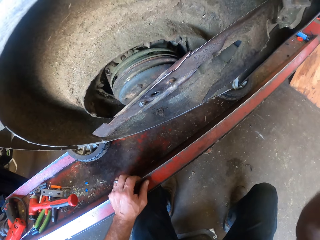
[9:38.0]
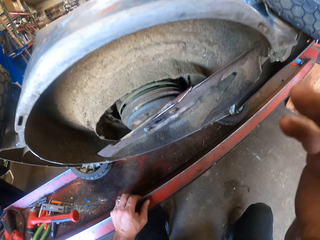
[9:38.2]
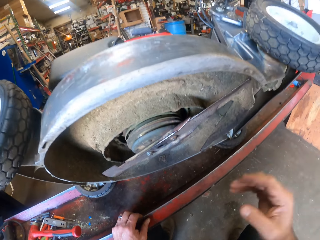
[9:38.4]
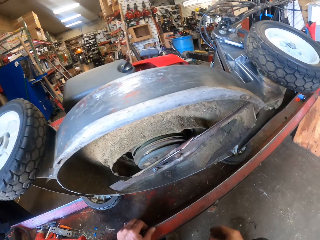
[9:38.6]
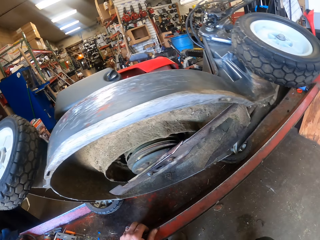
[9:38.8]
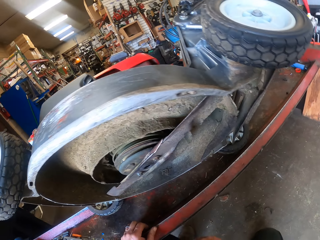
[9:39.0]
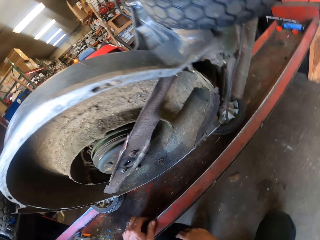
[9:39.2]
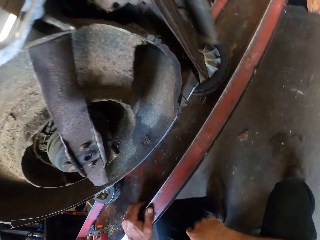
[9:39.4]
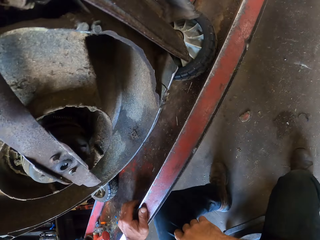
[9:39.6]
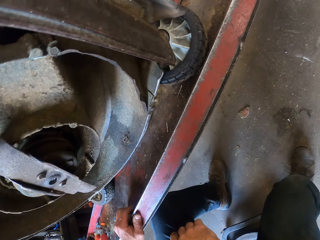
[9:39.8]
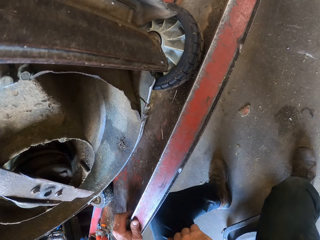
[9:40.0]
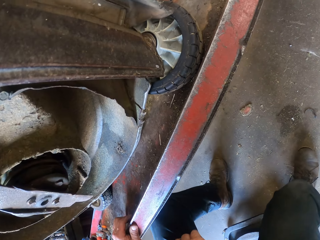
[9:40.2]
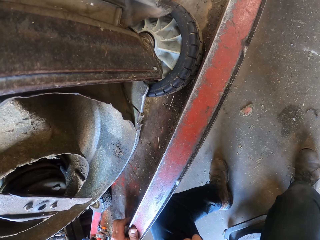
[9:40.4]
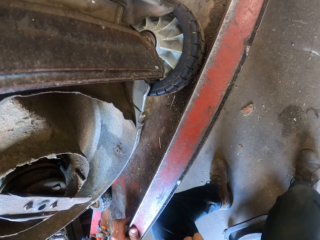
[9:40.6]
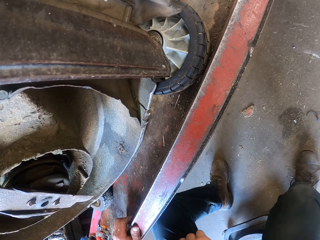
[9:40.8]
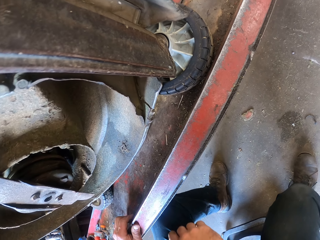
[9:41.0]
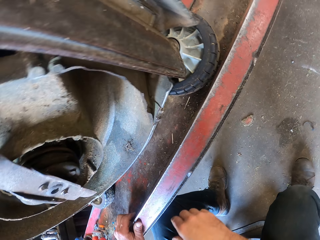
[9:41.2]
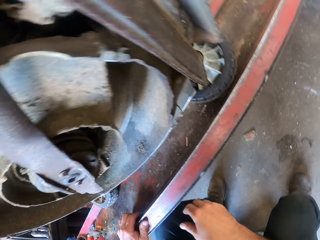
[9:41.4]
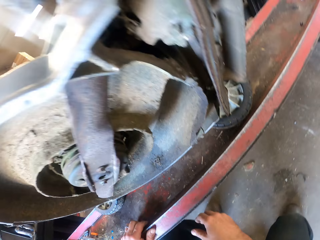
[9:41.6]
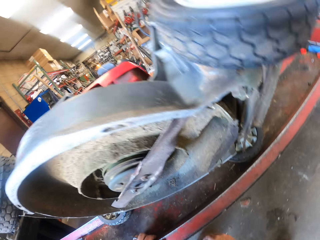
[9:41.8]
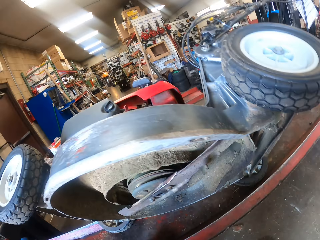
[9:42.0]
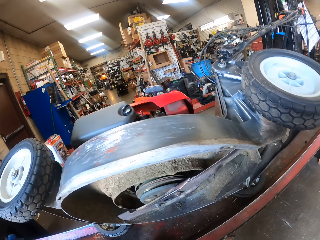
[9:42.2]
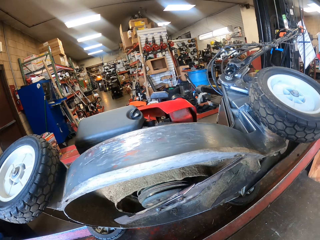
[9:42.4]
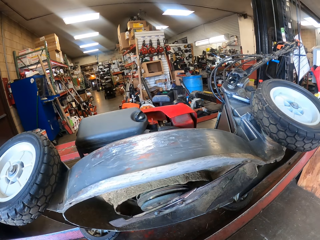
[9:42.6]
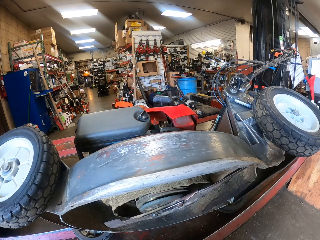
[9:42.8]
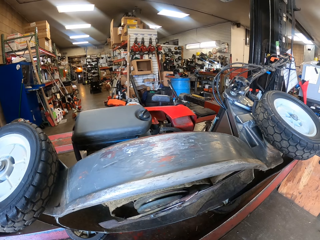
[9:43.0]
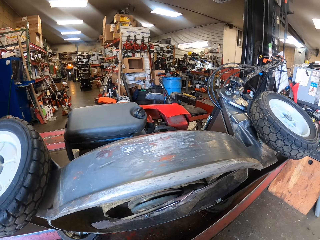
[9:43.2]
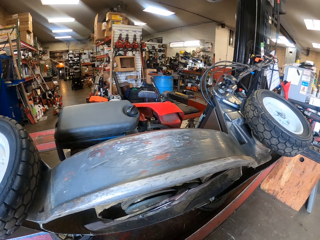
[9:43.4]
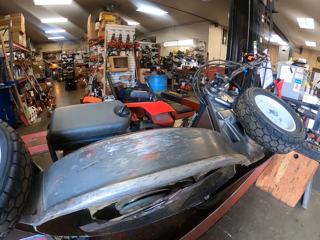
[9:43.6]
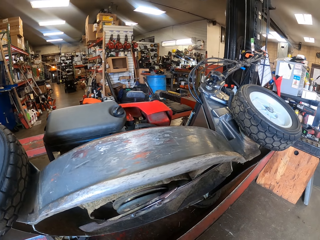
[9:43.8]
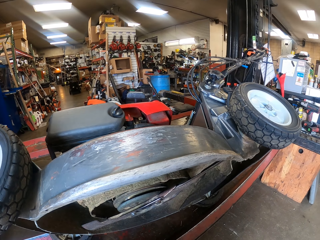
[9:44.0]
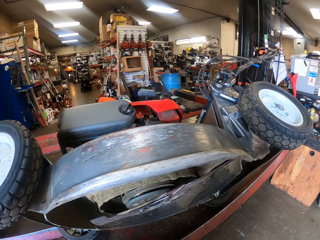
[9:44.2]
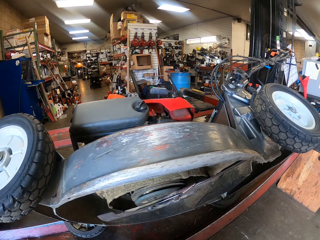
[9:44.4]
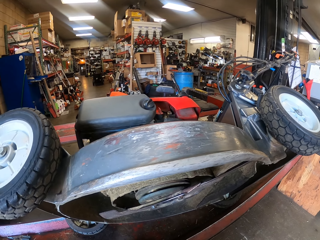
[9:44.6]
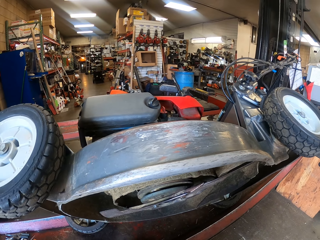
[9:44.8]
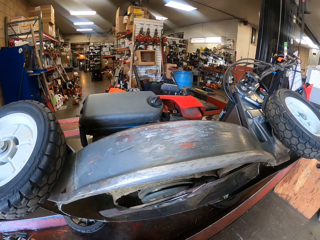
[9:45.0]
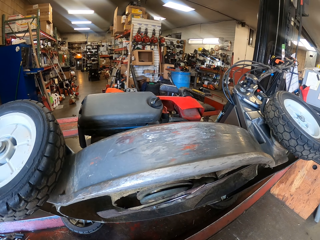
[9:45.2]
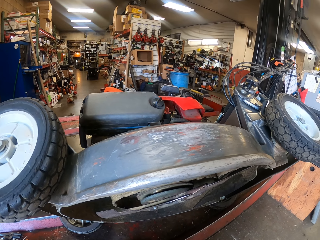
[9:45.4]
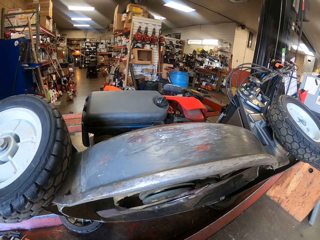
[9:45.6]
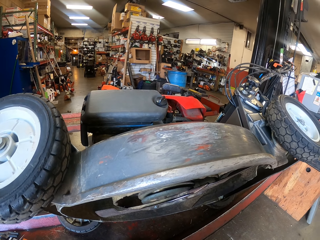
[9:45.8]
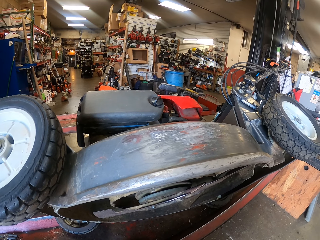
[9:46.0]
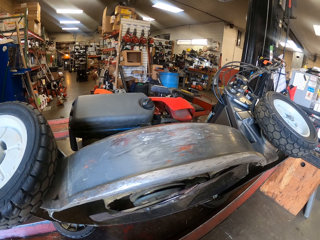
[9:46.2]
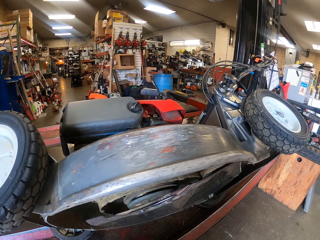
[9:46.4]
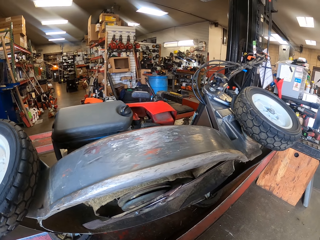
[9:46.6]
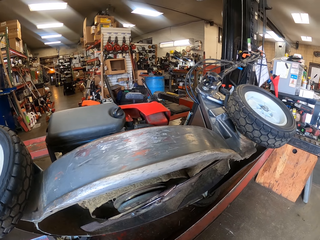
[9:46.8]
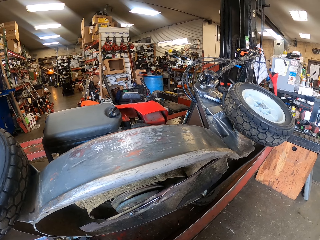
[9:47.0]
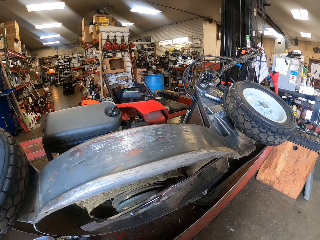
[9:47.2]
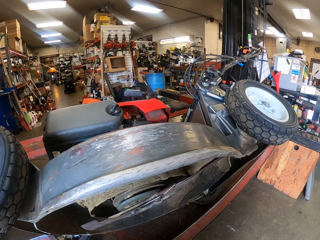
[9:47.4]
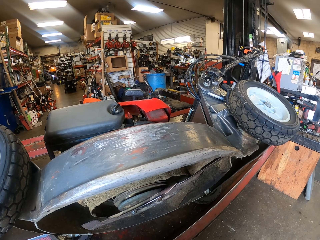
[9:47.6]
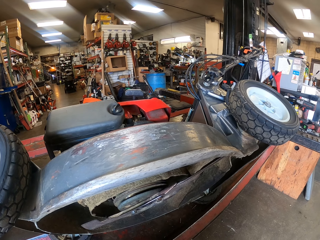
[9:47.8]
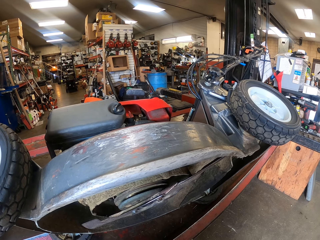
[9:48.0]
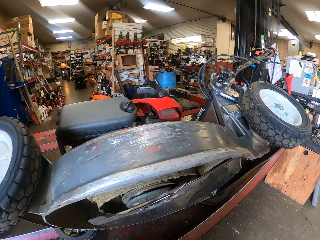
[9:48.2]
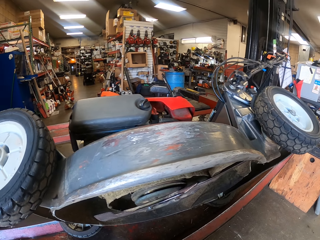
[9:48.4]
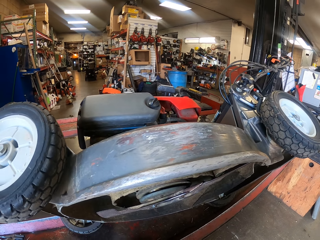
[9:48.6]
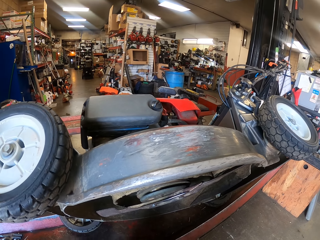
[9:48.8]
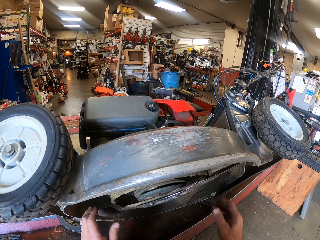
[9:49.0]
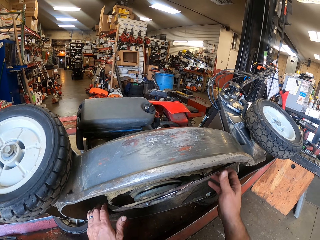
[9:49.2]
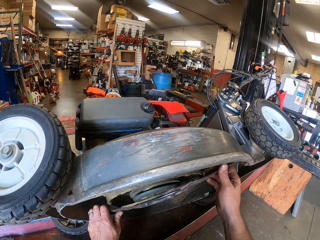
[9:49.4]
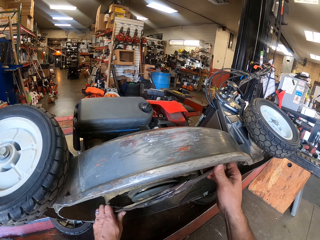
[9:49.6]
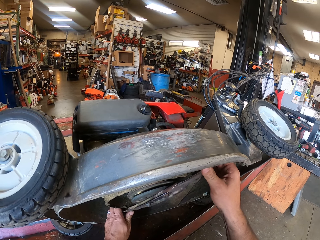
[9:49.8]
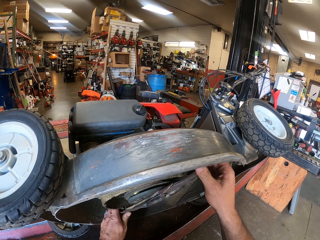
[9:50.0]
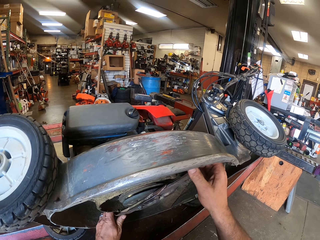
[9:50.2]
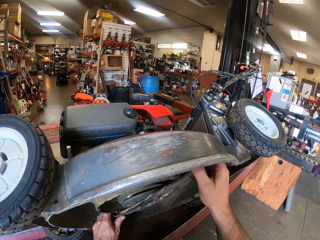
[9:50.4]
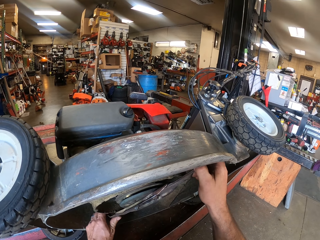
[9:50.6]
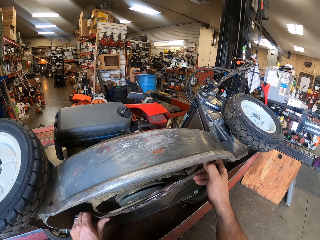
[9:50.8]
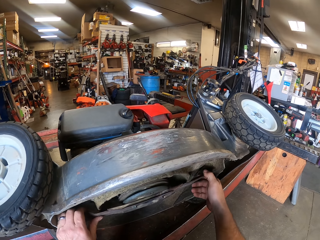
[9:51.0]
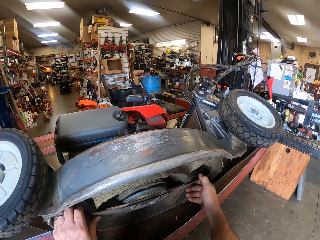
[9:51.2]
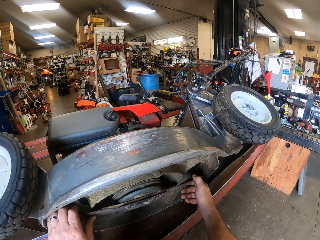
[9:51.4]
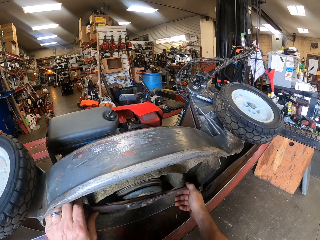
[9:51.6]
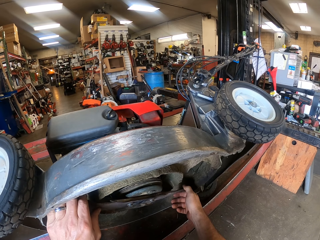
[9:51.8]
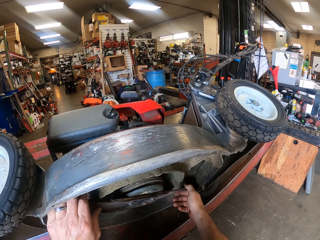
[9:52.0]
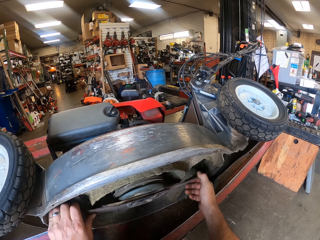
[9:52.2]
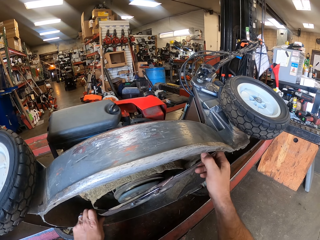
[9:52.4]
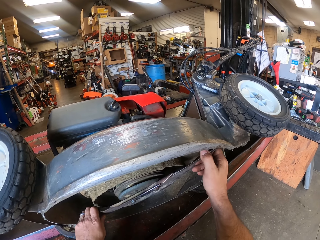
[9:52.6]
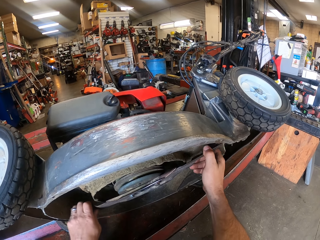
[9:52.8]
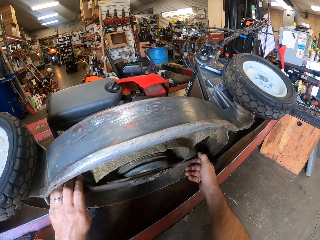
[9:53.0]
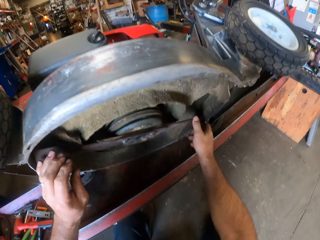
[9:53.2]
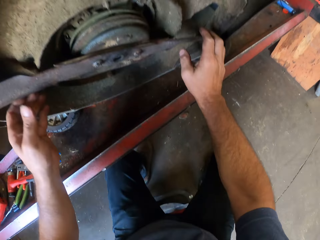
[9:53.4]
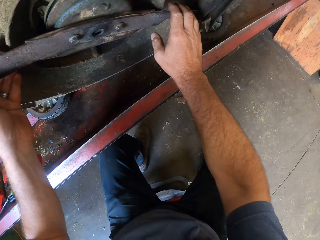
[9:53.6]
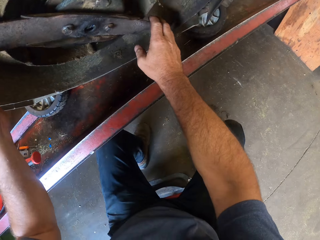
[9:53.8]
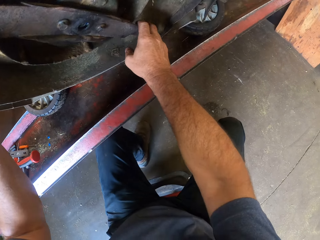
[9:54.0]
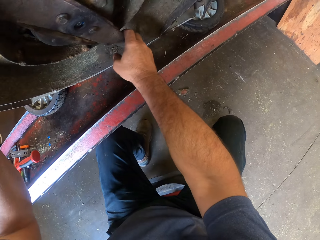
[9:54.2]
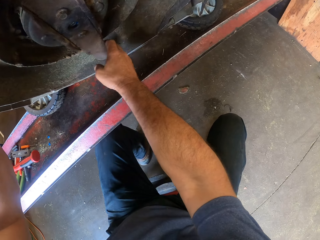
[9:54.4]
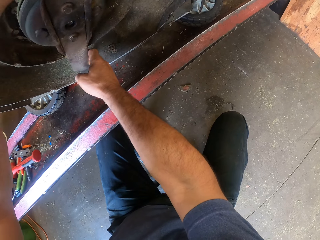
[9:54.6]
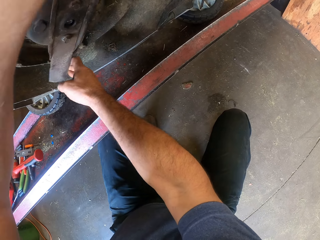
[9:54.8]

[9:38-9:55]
The camera wearer rotates the cutting blade of the mower with both hands.

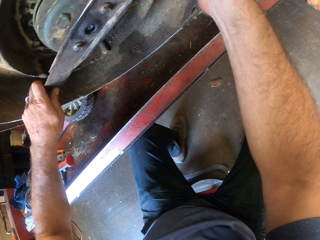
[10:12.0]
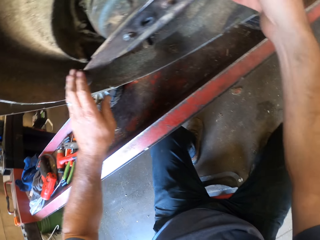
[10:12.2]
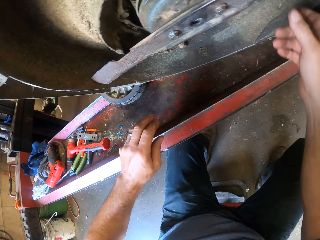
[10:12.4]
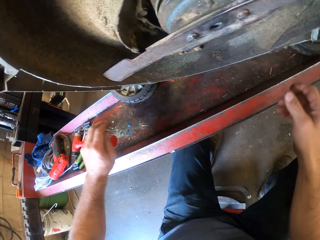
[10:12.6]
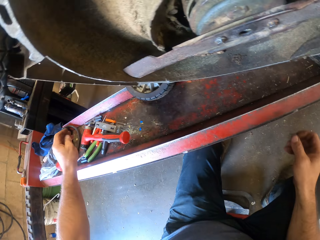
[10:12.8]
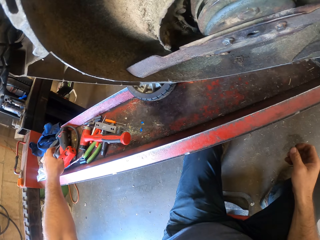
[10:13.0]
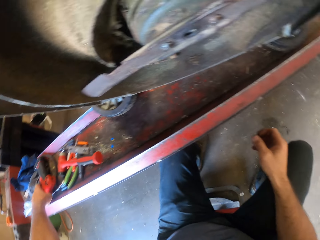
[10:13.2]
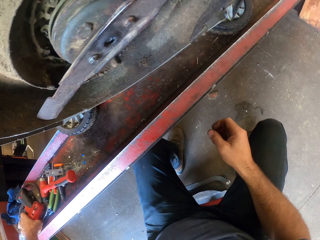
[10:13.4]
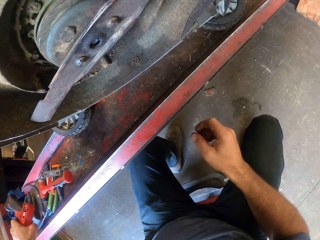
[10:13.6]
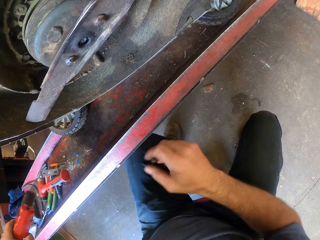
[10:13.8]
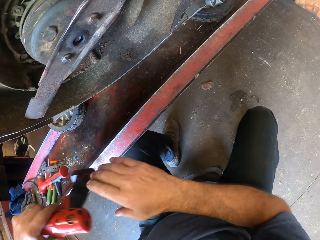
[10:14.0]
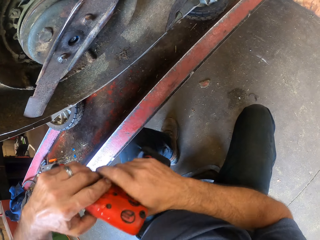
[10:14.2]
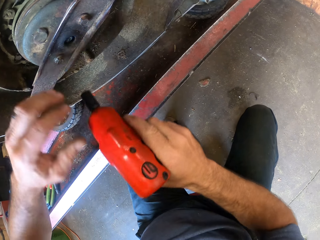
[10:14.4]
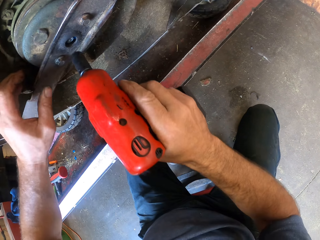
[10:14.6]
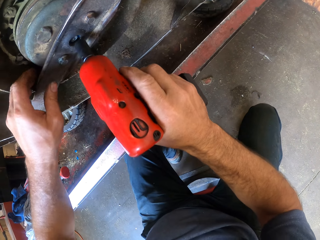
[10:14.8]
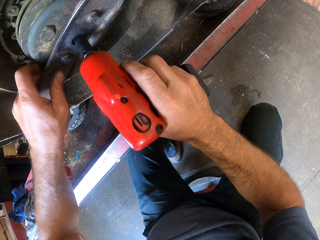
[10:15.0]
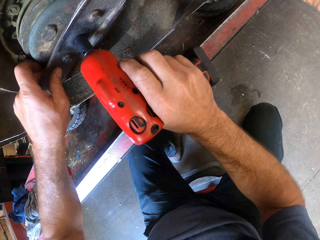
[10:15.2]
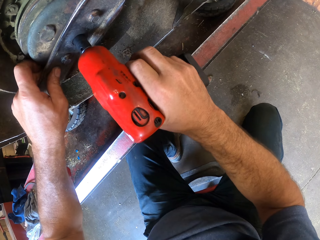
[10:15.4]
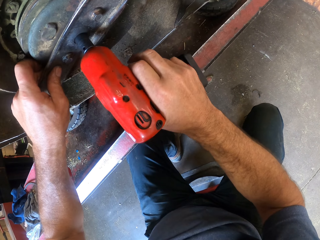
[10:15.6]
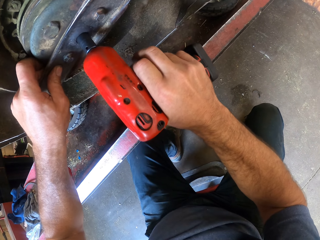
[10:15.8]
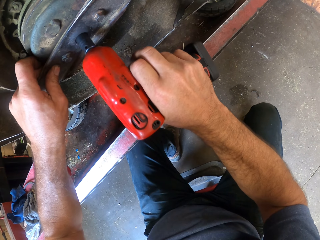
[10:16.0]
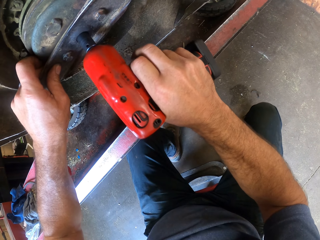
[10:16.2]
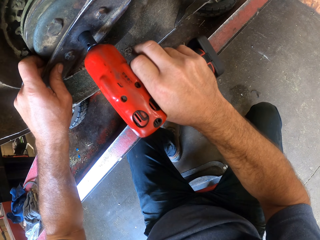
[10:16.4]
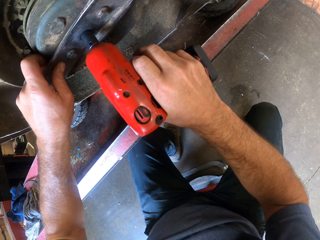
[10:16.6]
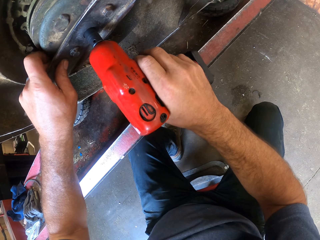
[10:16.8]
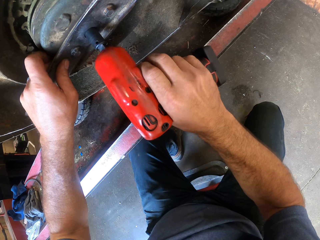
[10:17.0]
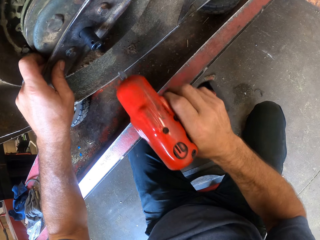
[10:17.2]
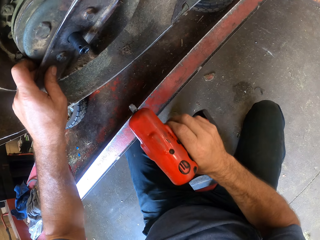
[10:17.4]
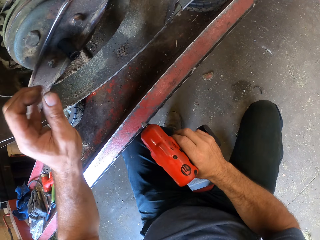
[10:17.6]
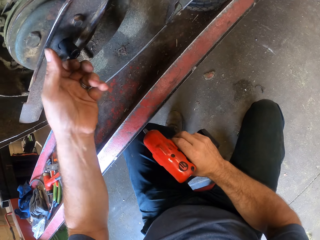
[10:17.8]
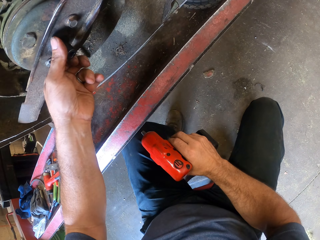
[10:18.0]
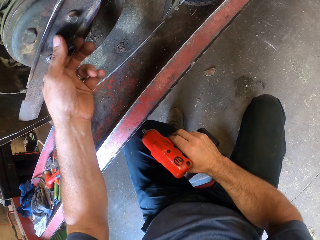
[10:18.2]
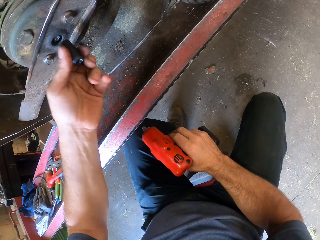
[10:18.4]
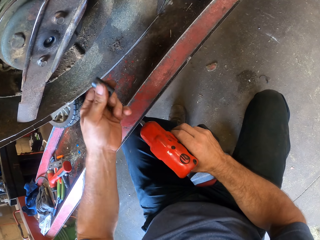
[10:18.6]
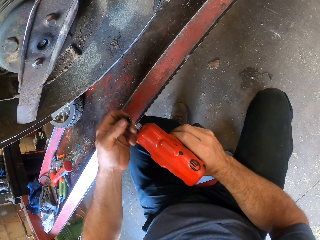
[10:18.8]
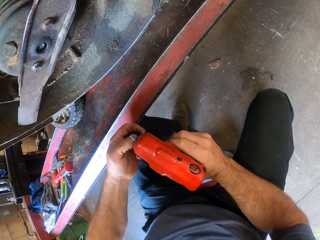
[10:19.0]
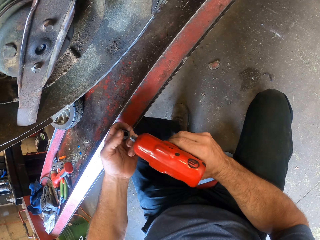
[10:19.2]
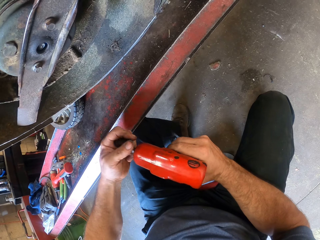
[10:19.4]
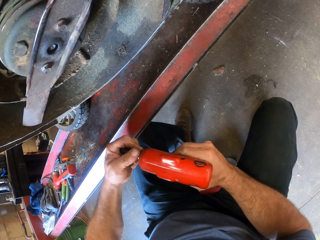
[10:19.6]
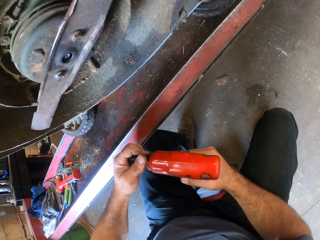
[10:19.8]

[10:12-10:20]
The camera wearer picks up an impact wrench or nail gun from the engine stand with his left hand. He transfers the impact wrench to his right hand. He loosens a bolt from the cutting blade with the impact wrench. He holds the cutting blade of the mower with his left hand. He adjusts a nut on the mower blade. He pulls out the rotor cylinder of the impact wrench from the cutting blade with his left hand. He removes the nut using his hand.
